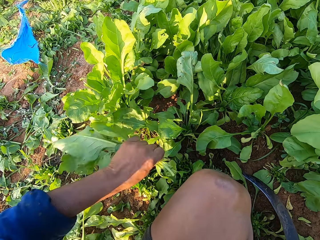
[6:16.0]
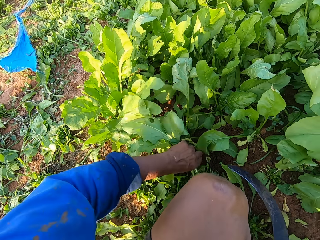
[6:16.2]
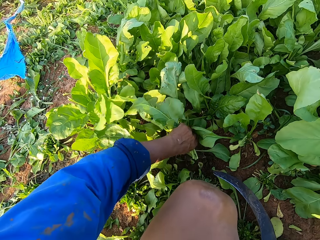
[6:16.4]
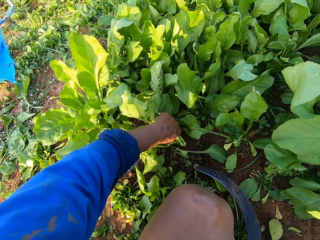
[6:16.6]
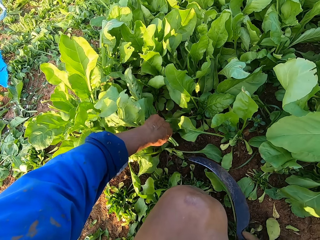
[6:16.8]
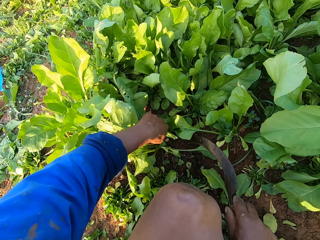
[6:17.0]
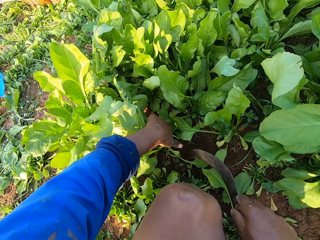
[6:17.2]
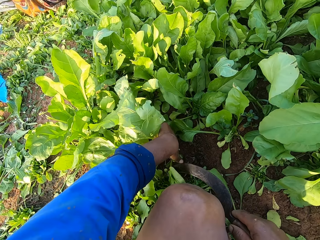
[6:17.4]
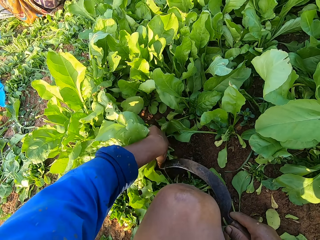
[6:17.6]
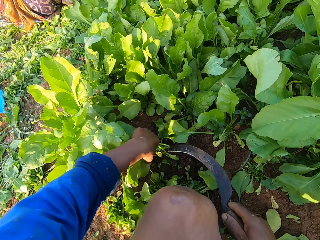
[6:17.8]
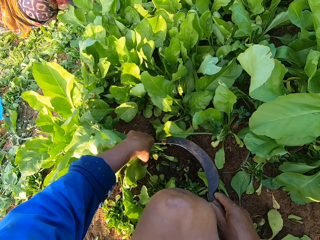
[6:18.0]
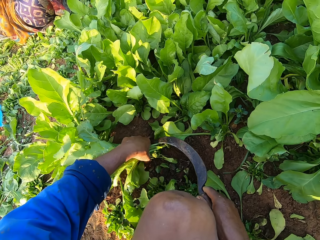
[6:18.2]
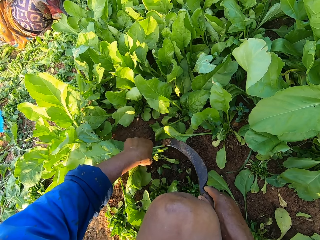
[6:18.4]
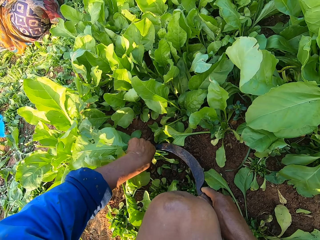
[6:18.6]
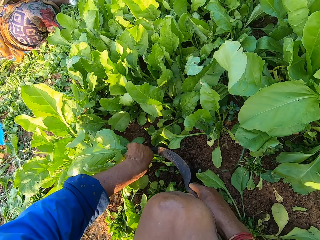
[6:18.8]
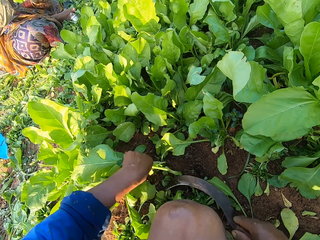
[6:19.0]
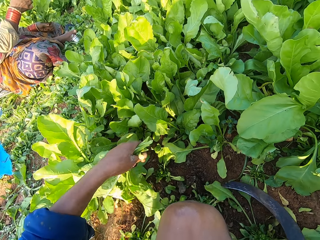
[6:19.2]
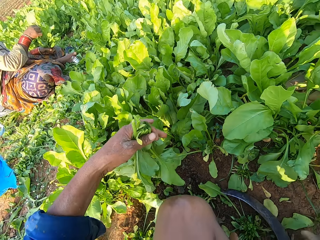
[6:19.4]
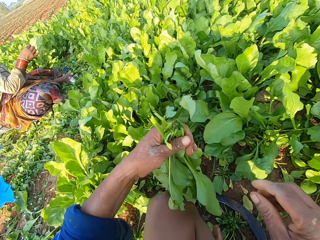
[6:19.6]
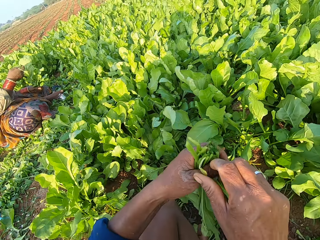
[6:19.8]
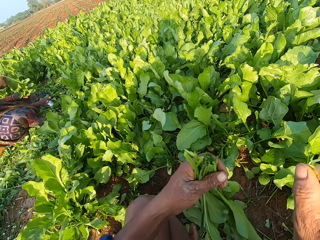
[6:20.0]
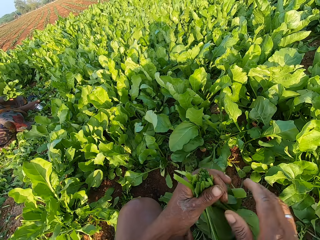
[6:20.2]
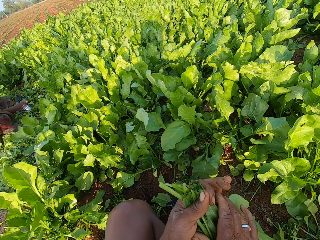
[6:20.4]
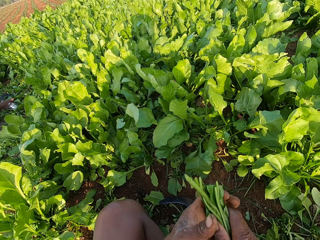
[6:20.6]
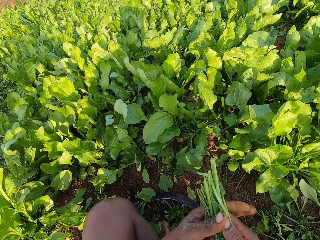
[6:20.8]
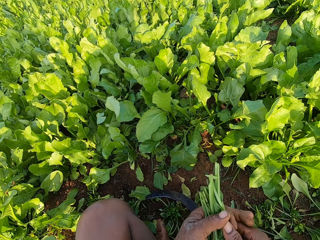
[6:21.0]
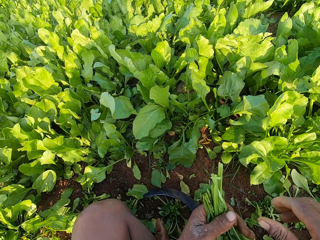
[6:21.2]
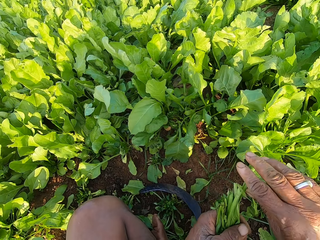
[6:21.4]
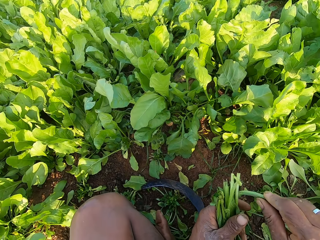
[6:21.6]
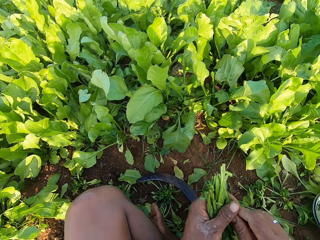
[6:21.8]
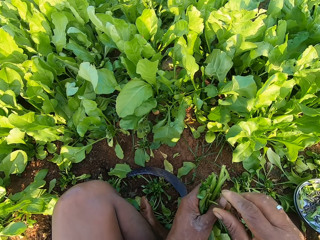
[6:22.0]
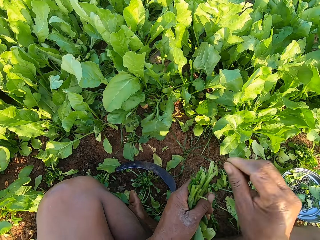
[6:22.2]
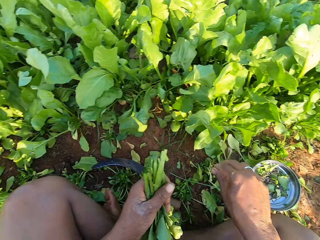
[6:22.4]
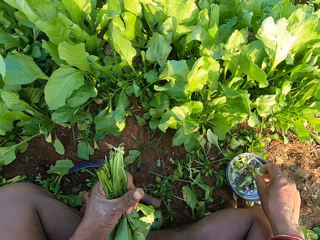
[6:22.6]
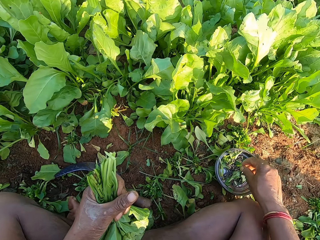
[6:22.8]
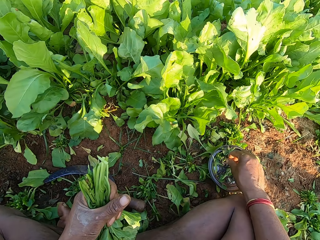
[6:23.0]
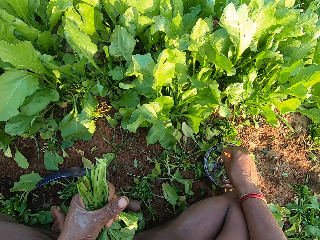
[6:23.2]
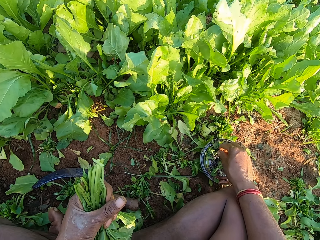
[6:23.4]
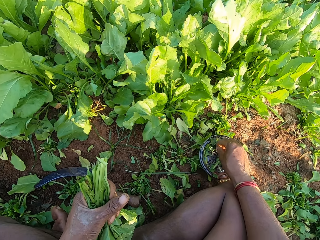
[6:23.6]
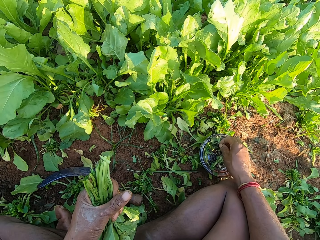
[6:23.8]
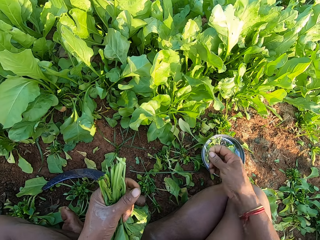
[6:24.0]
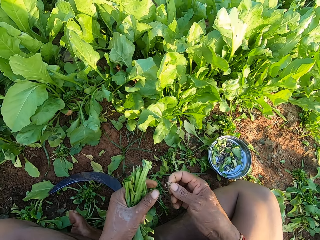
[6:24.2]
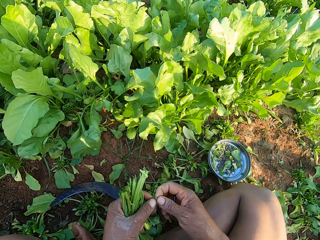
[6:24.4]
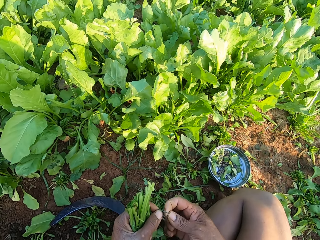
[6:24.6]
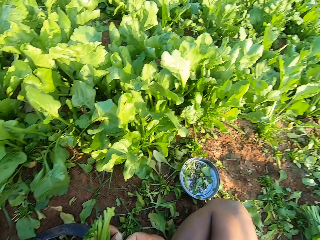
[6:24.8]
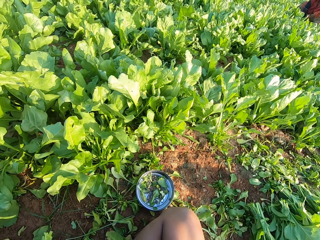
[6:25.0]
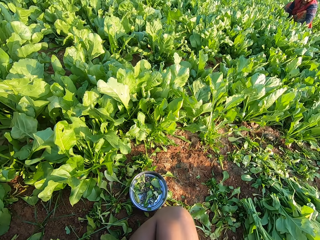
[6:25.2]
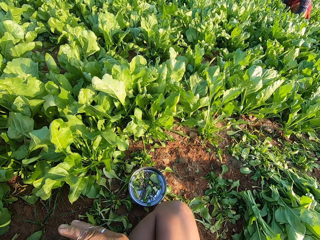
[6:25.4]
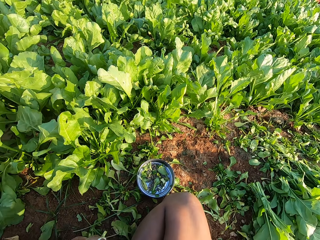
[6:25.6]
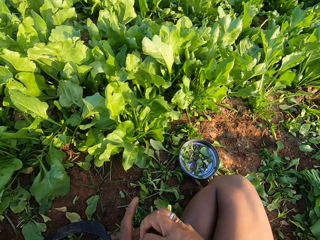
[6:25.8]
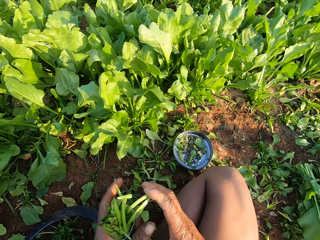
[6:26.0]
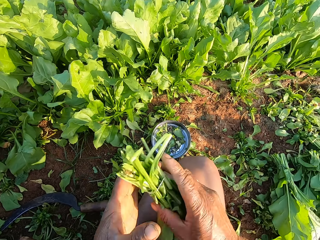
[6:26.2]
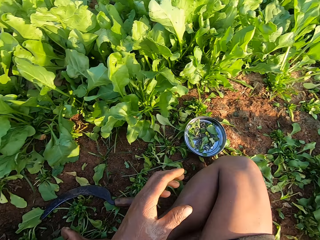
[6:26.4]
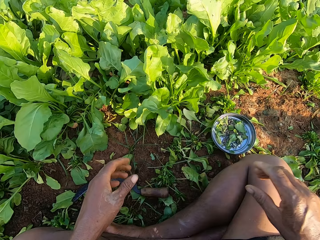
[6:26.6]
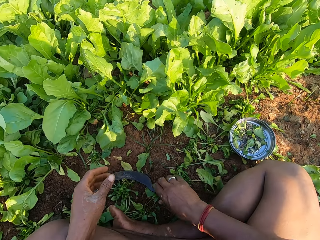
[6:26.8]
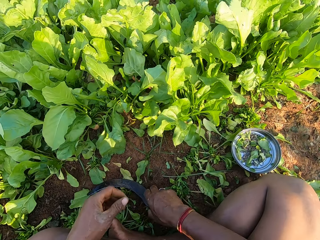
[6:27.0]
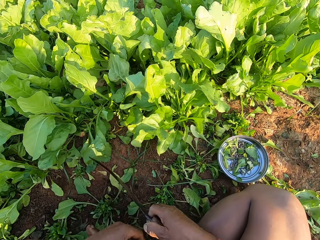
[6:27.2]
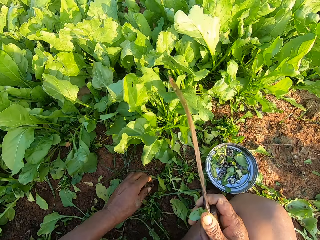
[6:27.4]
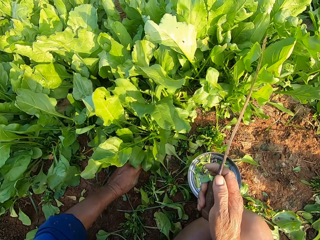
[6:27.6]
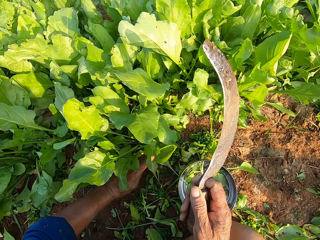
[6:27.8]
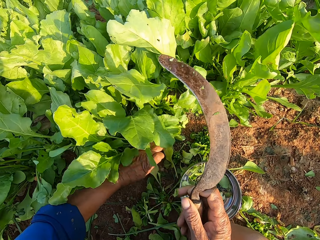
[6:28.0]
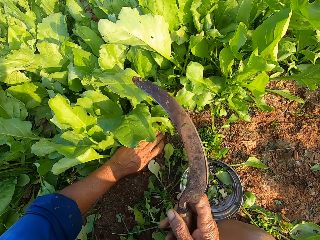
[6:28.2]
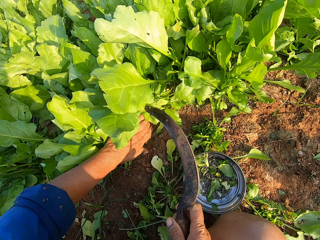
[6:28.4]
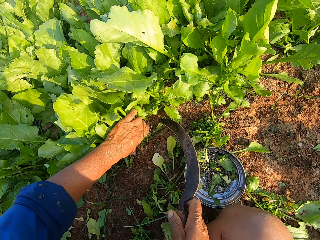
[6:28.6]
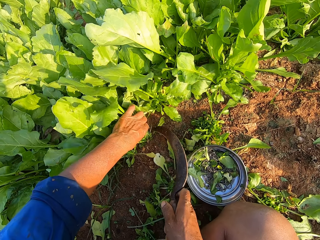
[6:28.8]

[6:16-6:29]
The camera wearer picks some collard green leaves from the ground with his left hand. He holds the collard green leaves with his left hand. He adjusts the collard green leaves with the sickle in his right hand. He cuts the collard green leaves in his left hand with the sickle in his right hand. He throws the collard green stem in his left hand to the ground with his right hand. He arranges the collard green leaves with both hands. He breaks the stem of the collard green leaf with his right hand. He throws the collard green leaf in his left hand to the ground with his right hand. He picks a rubber band from the lid on the ground with his right hand. He pulls the rubber band with both hands. He interacts with a woman. He ties the collard green leaves in his left hand with the rubber band in his right hand. He passes the collard green leaves from his left hand to his right hand. He throws the collard green to the ground with his right hand. He picks the sickle from the ground with his right hand. He holds the collard green leaves with his left hand.

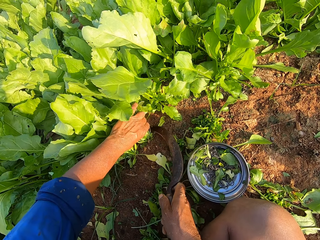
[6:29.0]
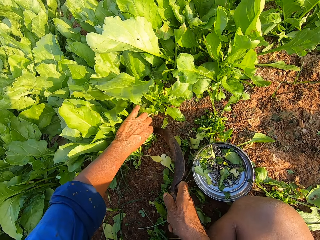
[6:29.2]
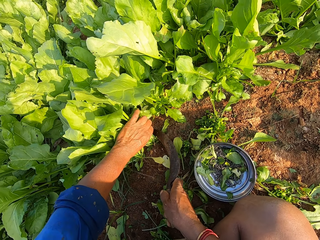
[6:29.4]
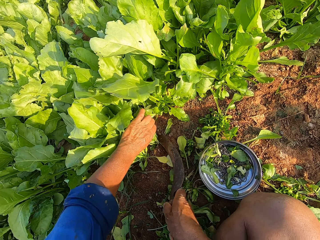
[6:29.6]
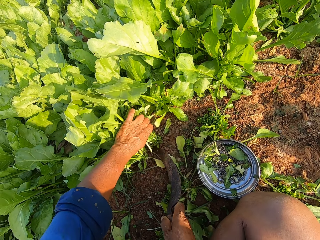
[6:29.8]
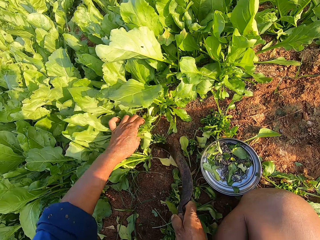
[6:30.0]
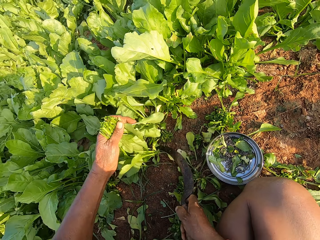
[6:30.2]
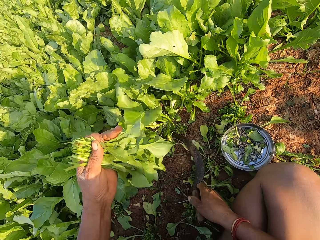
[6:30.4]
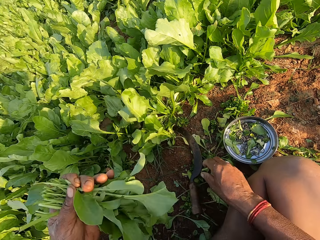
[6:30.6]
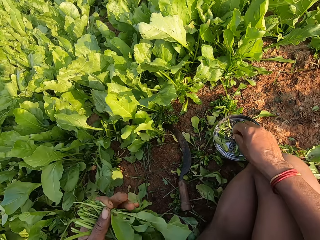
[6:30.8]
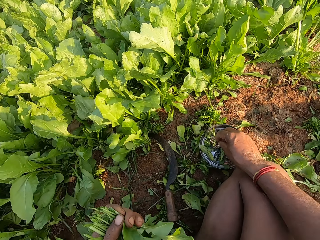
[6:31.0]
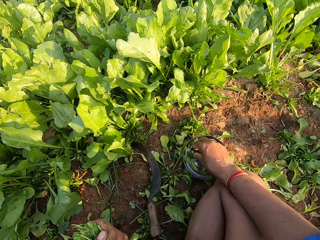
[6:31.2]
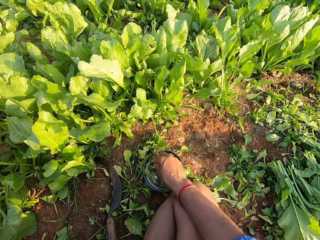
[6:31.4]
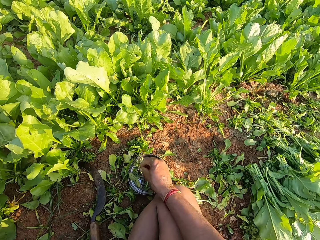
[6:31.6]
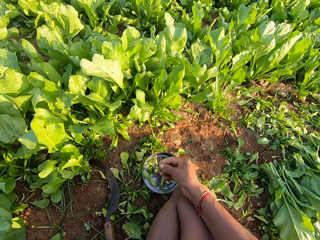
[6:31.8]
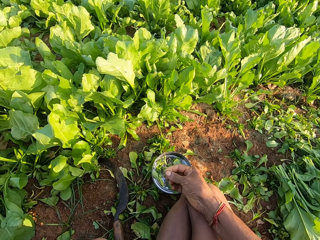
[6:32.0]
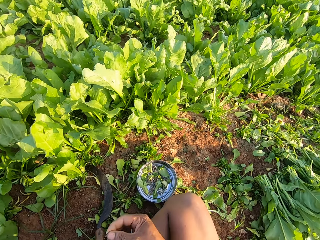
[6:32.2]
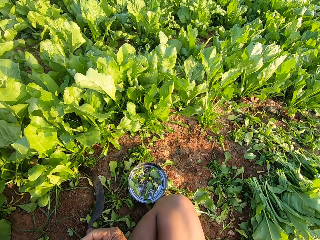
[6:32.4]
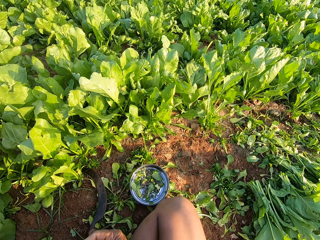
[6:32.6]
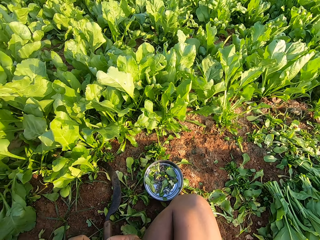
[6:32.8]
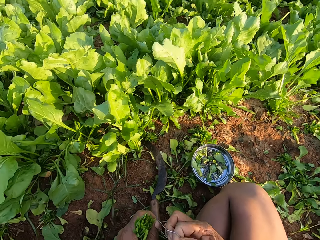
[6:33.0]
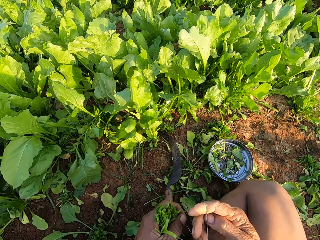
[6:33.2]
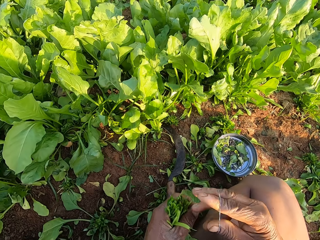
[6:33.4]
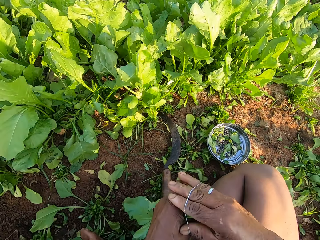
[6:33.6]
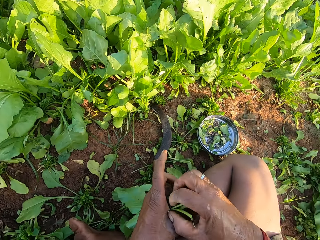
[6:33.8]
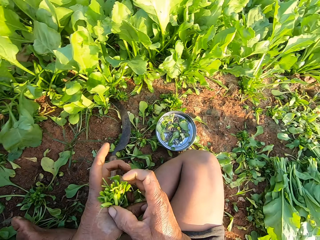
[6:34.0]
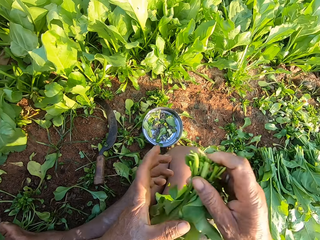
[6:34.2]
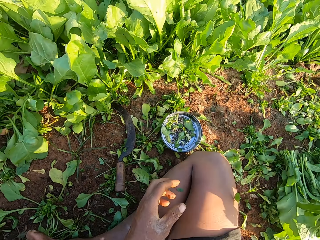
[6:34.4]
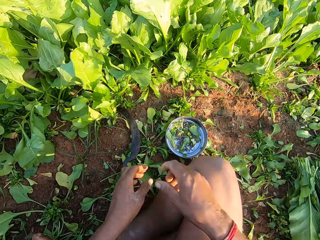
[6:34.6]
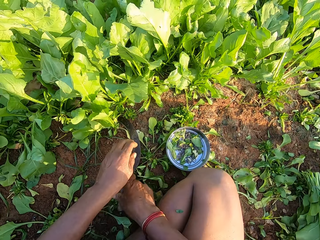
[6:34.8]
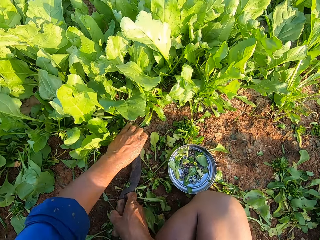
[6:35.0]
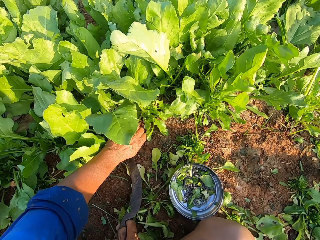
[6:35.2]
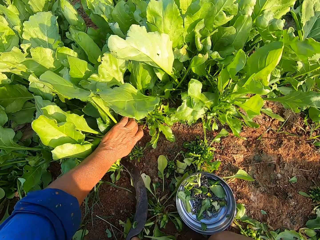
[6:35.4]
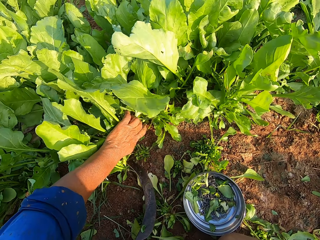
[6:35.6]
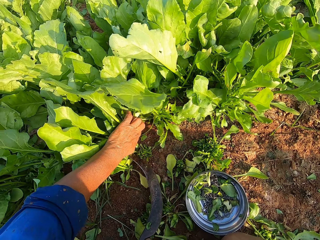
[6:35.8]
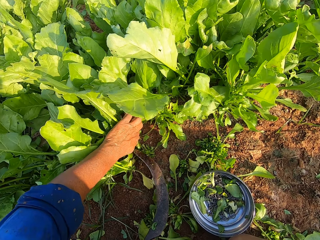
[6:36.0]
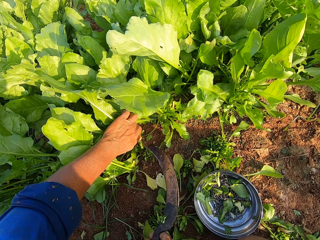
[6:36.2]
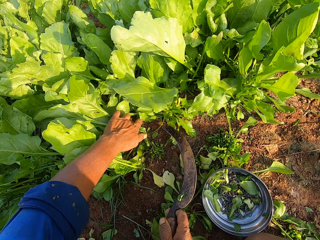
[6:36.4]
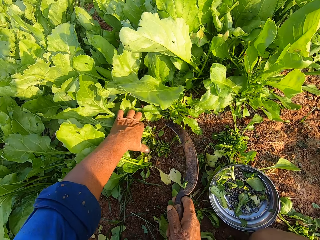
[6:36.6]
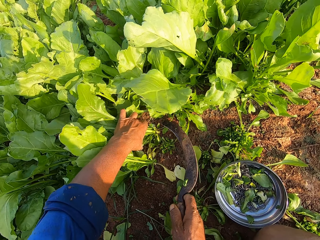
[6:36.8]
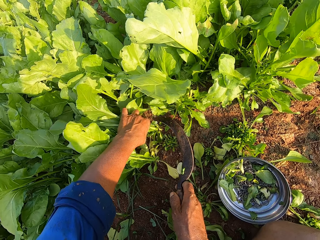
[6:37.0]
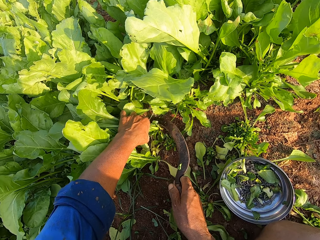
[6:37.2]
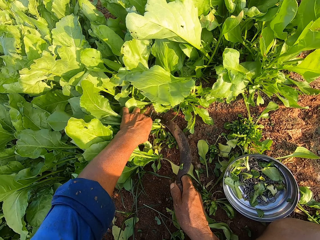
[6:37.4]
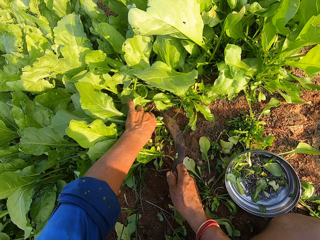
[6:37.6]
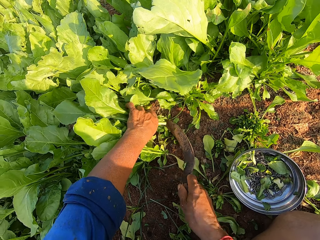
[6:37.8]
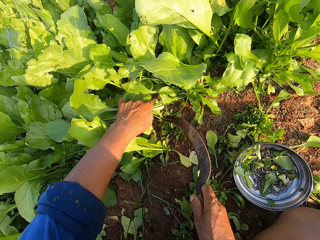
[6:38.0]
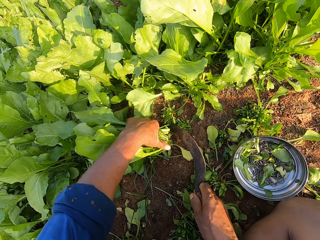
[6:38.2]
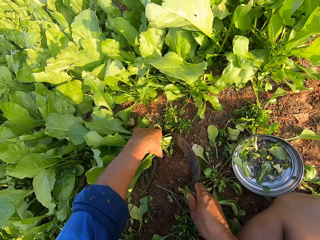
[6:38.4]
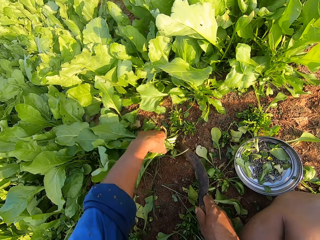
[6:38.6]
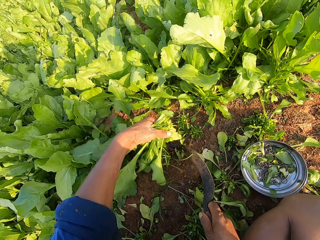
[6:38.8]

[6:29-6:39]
The camera wearer cuts the collard green leaves in his left hand with a sickle in his right hand. He drops the sickle on the ground with his right hand. He picks a rubber band from the lid on the ground with his right hand. He pulls the rubber band with both hands. He ties the collard green leaves in his left hand with the rubber band in his right hand. He passes the collard green leaves from his left hand to his right hand. He throws the collard green to the ground with his right hand. He picks the sickle from the ground with his right hand. He holds the collard green leaves with his left hand. He cuts the collard green leaves in his left hand with the sickle in his right hand.
